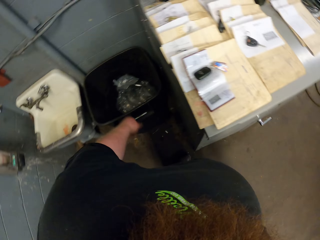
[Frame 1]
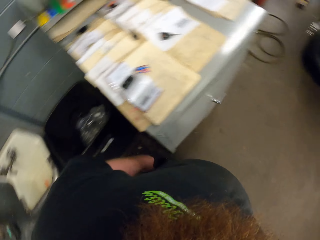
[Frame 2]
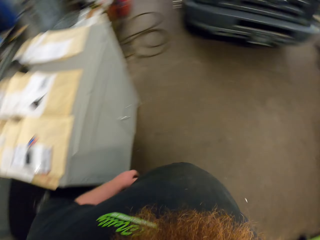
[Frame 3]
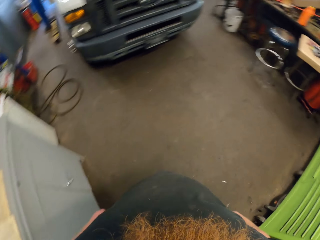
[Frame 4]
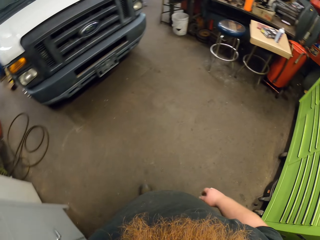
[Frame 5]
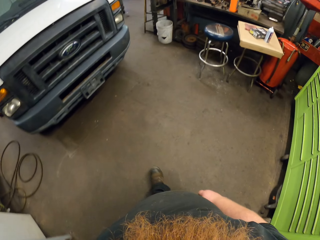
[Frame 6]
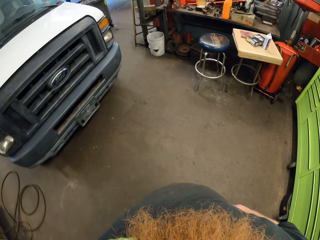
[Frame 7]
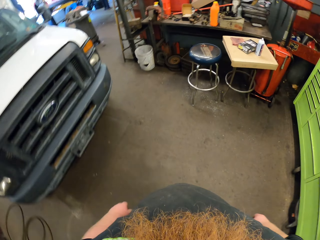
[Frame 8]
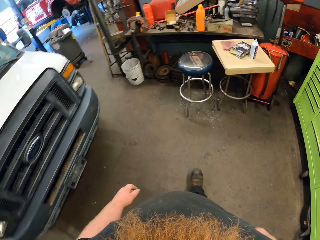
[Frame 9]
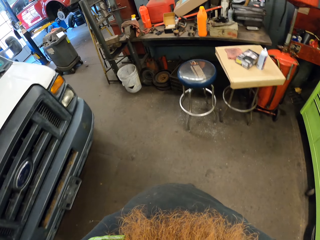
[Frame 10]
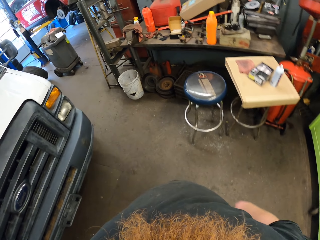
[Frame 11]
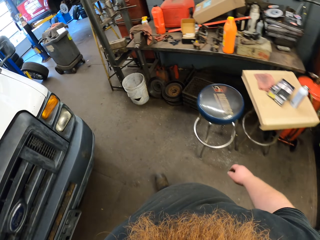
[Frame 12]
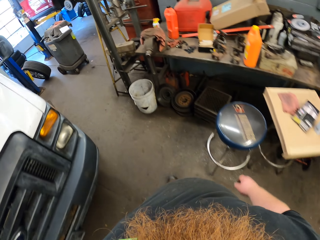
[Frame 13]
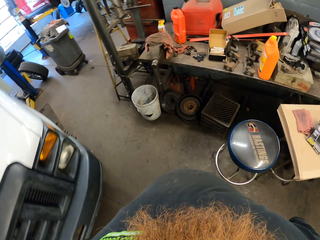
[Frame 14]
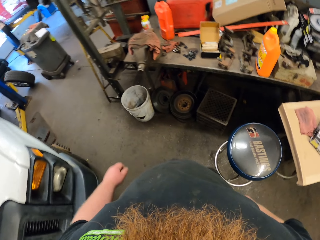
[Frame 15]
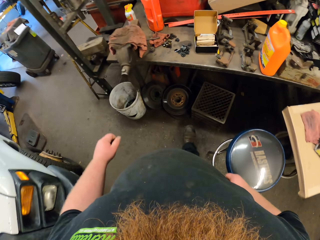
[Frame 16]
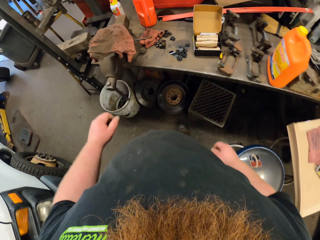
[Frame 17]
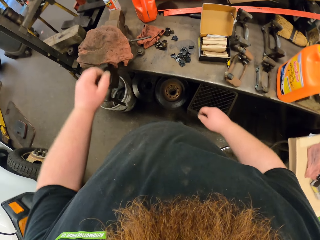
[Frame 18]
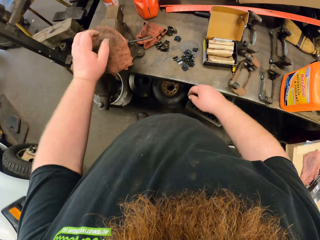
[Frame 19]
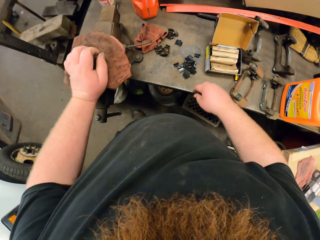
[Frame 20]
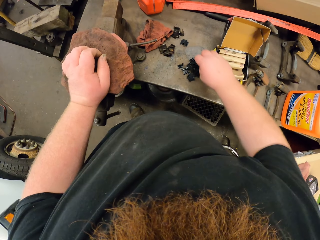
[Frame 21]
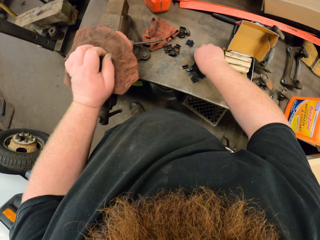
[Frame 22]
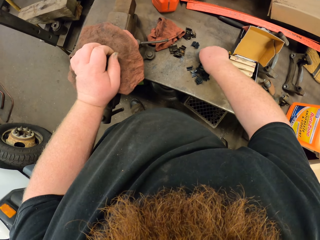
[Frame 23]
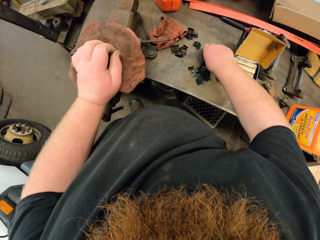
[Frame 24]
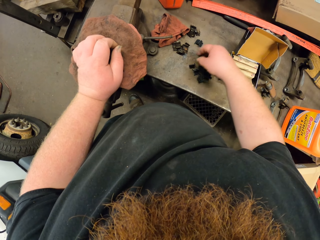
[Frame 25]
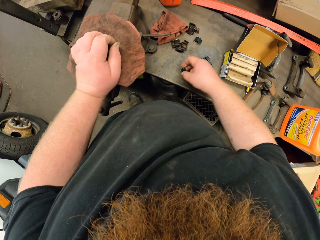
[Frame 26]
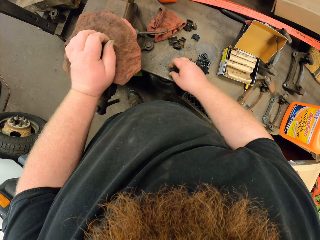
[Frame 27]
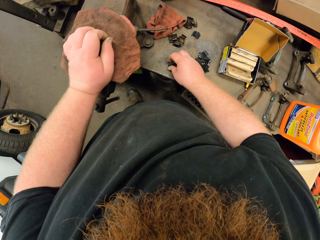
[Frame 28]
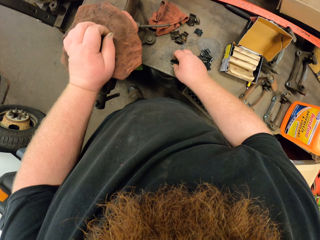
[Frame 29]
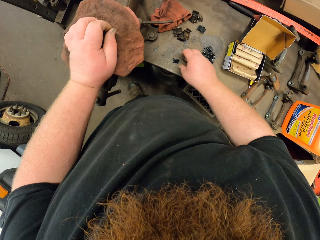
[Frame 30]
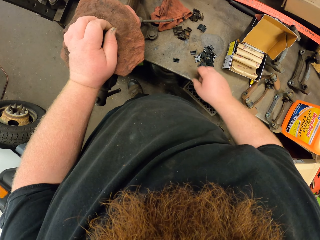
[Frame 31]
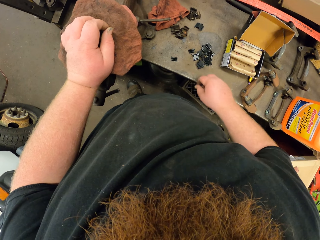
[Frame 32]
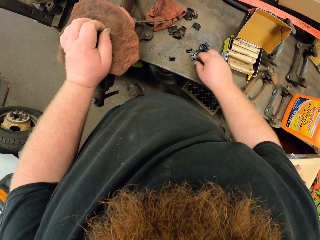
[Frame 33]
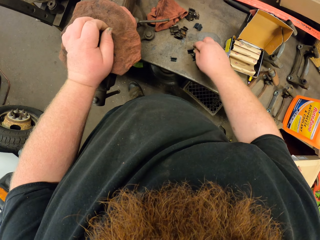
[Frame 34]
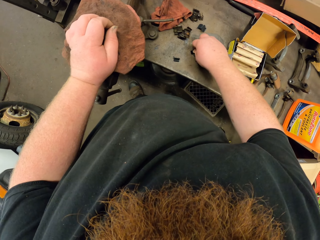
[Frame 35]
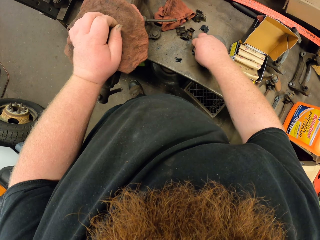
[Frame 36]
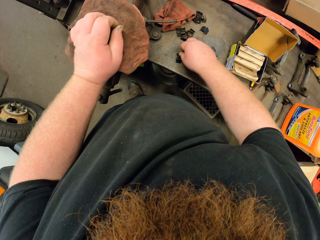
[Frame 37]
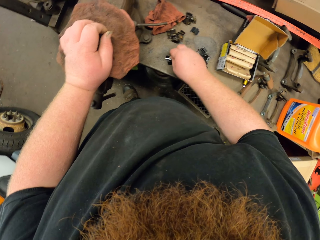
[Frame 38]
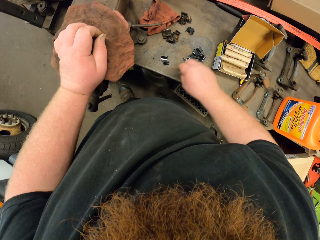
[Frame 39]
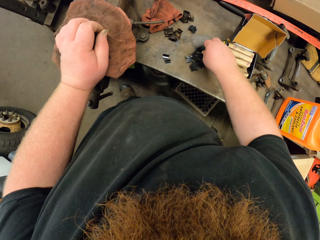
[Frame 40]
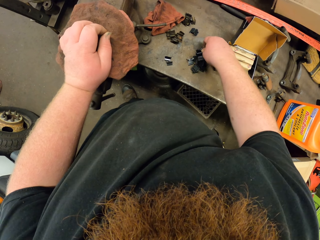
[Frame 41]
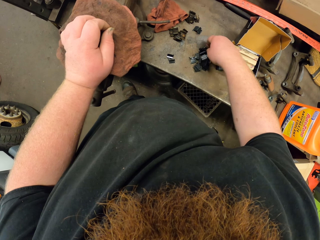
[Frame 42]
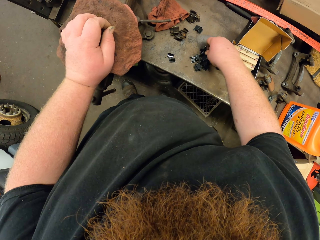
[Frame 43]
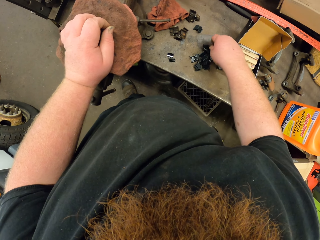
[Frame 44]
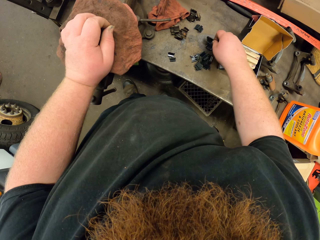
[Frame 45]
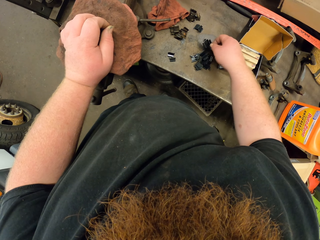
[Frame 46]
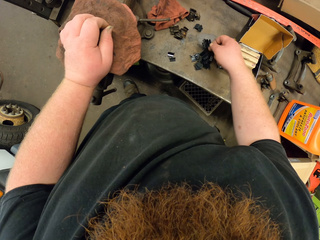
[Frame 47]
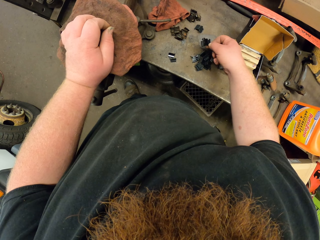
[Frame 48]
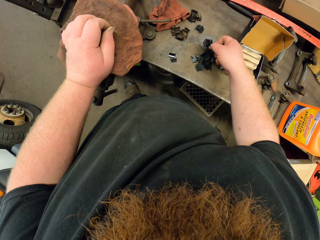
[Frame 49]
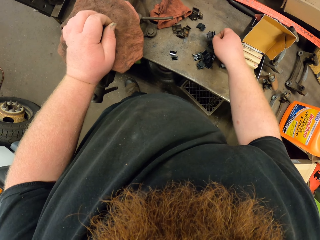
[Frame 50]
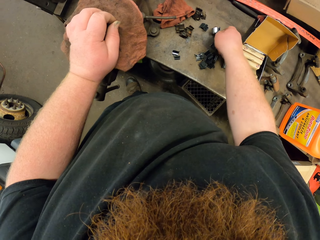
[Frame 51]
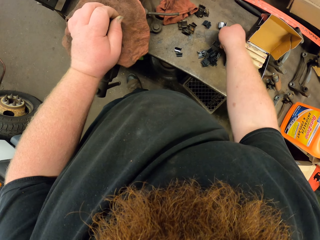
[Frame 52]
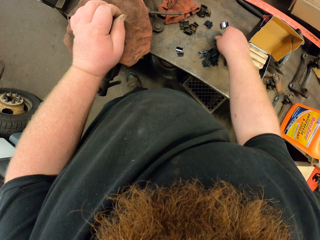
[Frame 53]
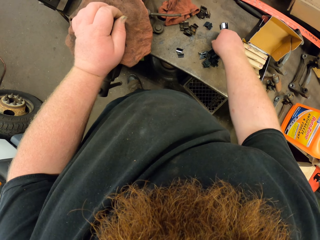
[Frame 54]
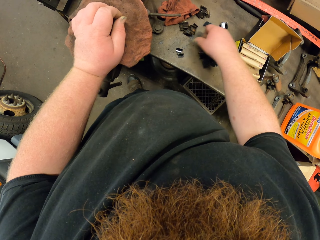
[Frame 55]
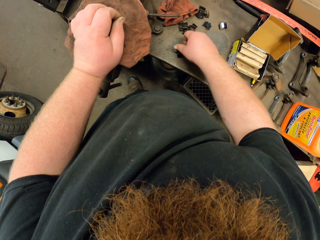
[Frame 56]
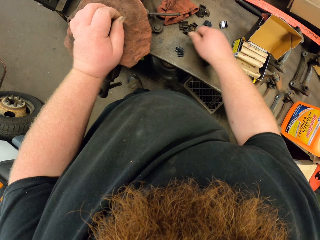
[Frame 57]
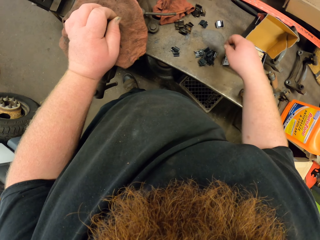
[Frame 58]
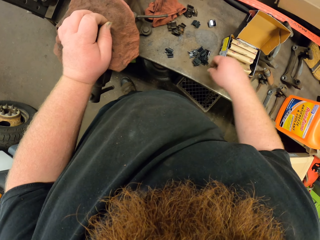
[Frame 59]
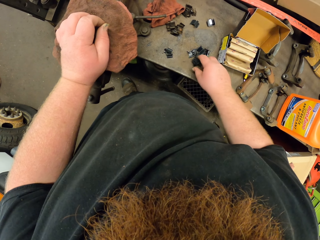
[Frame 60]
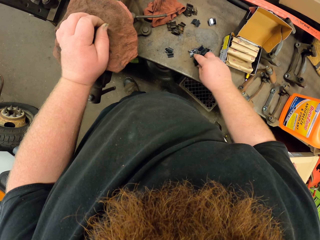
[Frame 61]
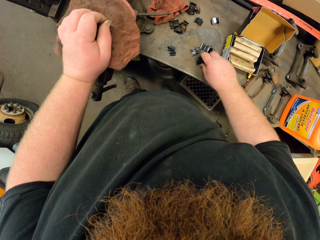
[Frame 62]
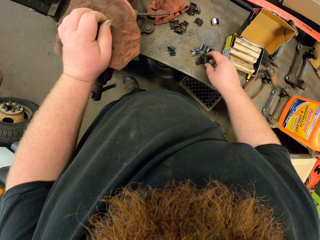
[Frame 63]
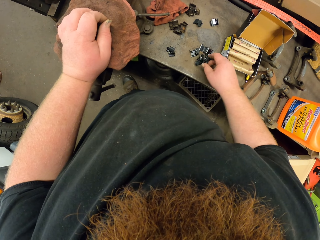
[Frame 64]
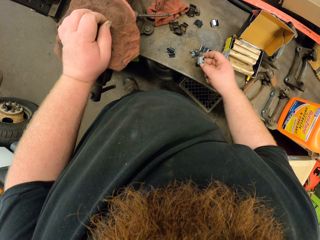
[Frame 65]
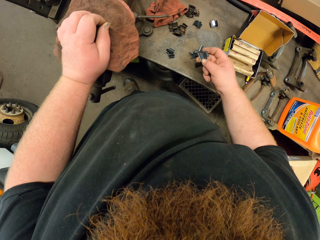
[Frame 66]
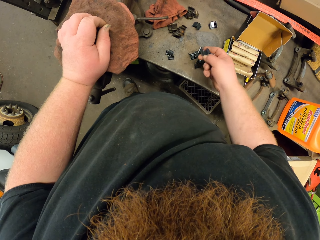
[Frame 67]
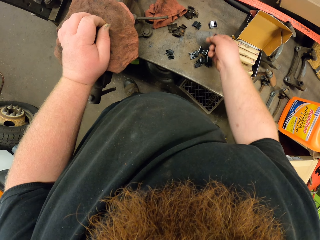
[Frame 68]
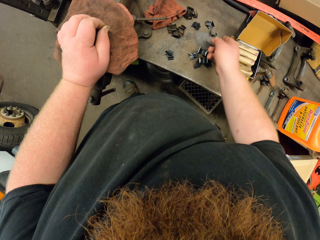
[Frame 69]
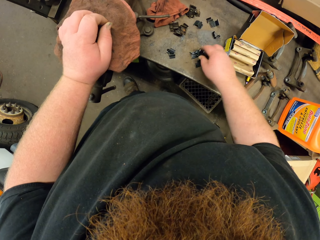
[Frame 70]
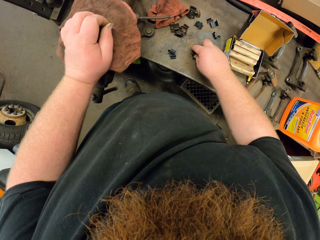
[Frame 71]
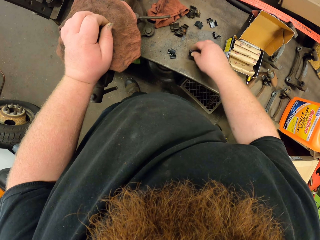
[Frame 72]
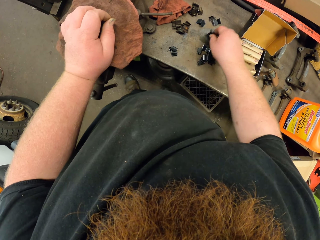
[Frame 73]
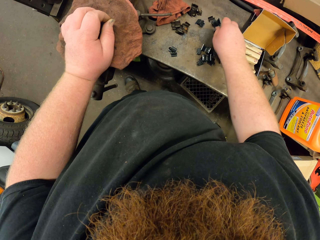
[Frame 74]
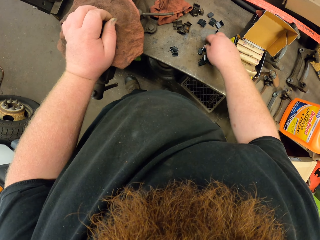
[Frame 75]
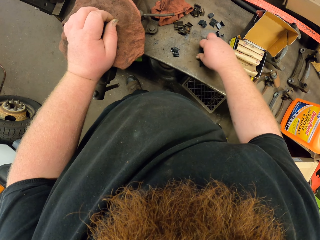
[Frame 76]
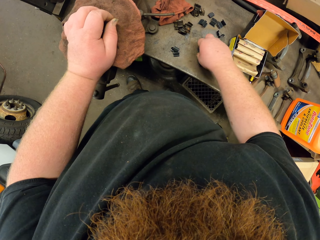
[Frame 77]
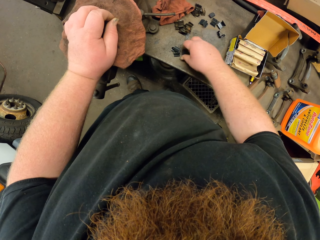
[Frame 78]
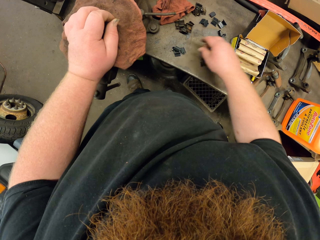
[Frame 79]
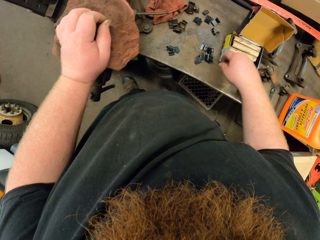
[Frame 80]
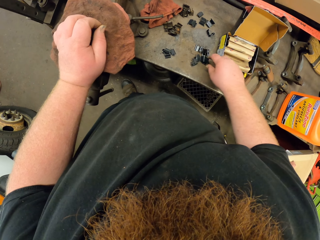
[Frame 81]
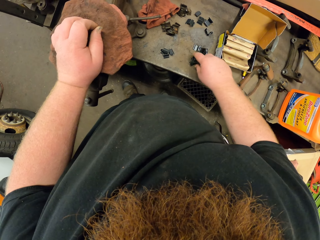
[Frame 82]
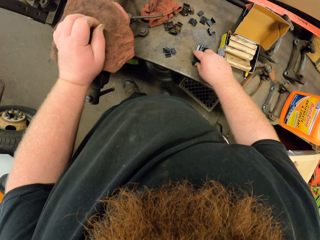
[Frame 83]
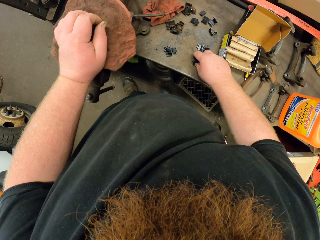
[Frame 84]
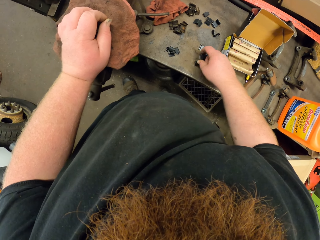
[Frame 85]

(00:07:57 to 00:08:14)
The camera wearer throws the trash in the litter bin. They walk. They sort something. They sort something on the table.

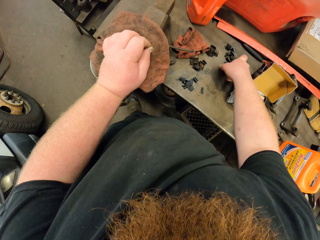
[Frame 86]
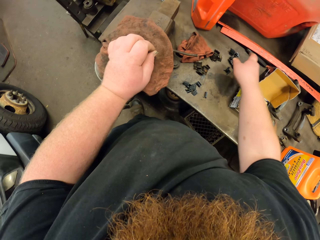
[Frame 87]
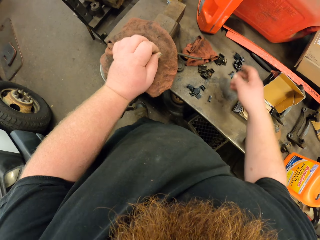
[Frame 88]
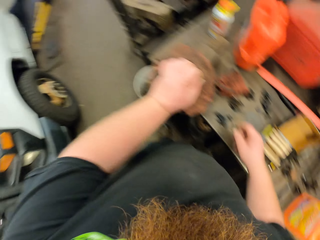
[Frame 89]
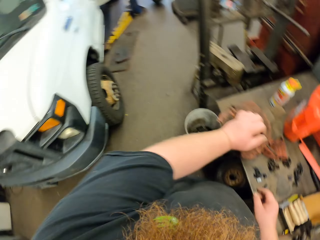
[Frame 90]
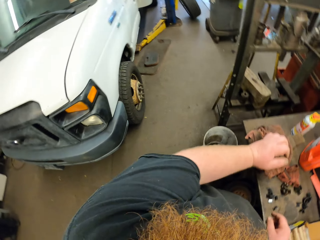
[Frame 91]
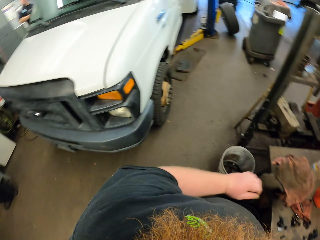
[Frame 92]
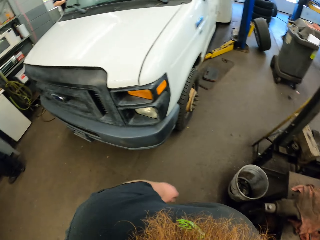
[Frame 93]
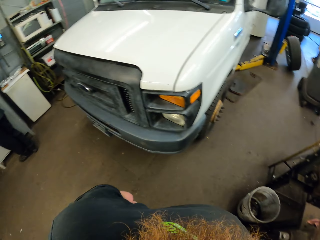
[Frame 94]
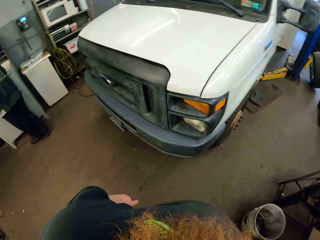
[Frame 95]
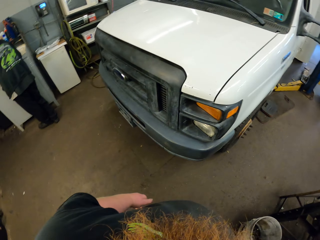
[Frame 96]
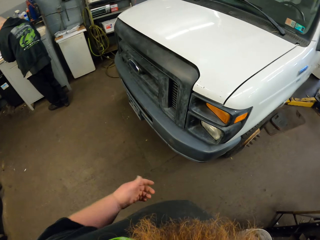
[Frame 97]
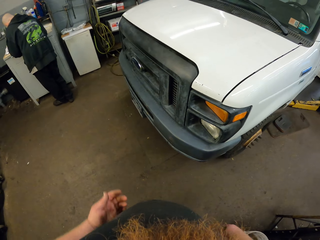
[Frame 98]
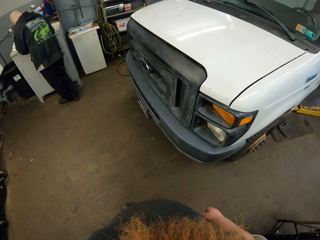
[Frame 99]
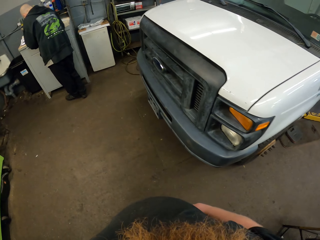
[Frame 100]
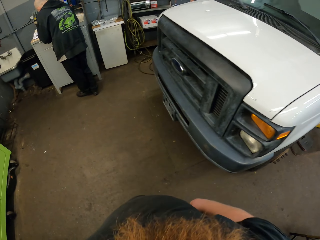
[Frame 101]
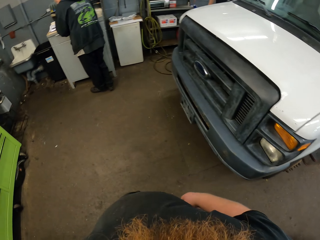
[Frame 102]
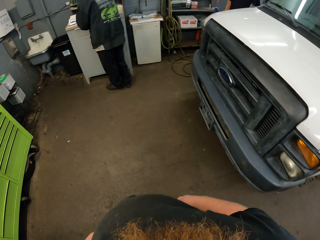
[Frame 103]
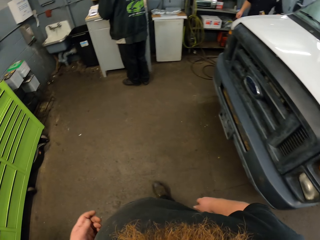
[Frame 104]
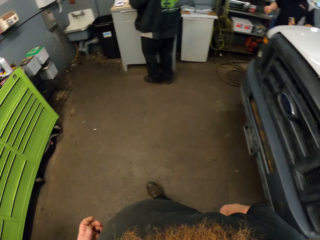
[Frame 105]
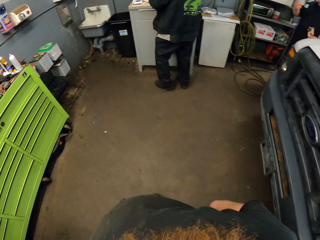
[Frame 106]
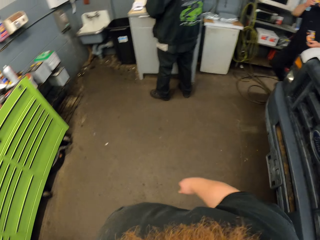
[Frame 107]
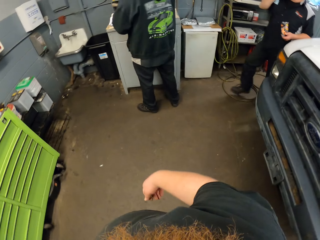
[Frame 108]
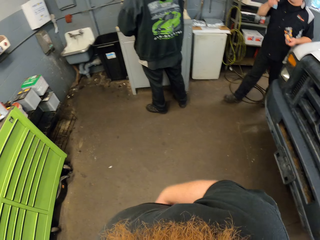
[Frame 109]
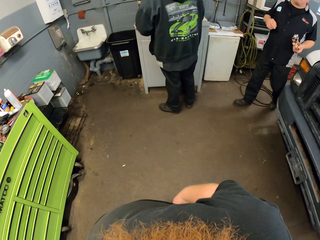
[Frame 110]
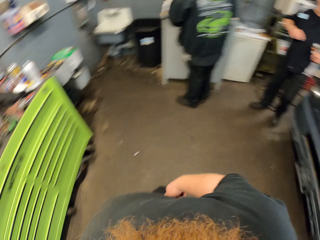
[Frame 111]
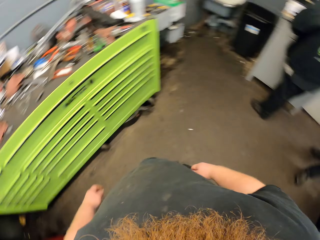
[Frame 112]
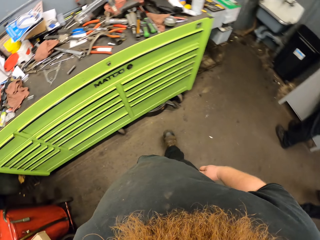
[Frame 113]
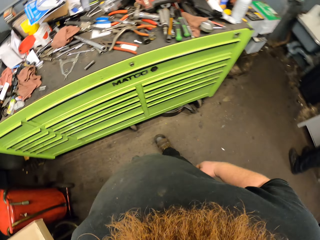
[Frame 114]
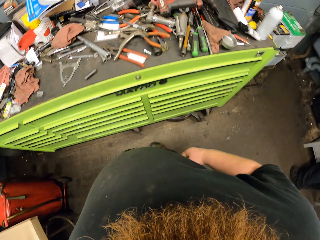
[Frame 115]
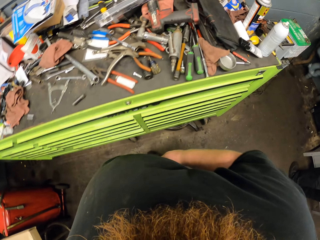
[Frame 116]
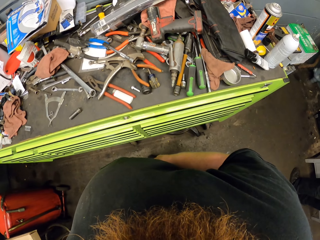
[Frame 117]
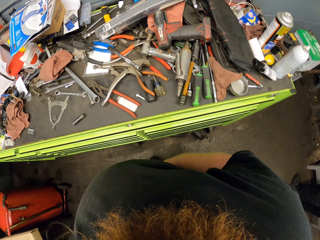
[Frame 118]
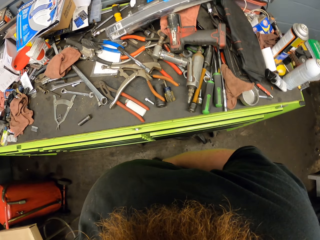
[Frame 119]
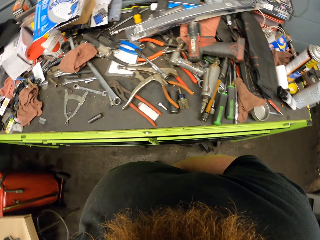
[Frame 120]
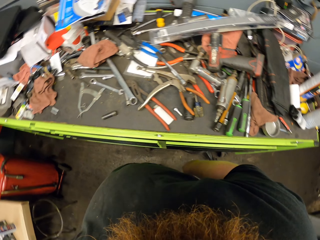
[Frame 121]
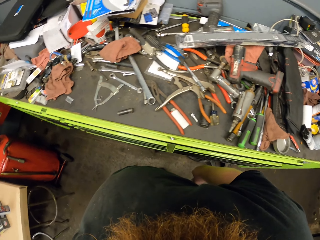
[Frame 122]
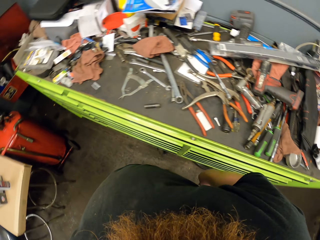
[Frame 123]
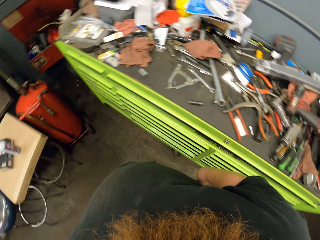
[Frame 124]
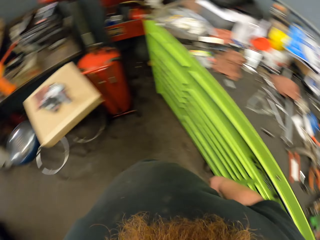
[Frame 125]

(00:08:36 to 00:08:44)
The camera wearer walks in the garage.
